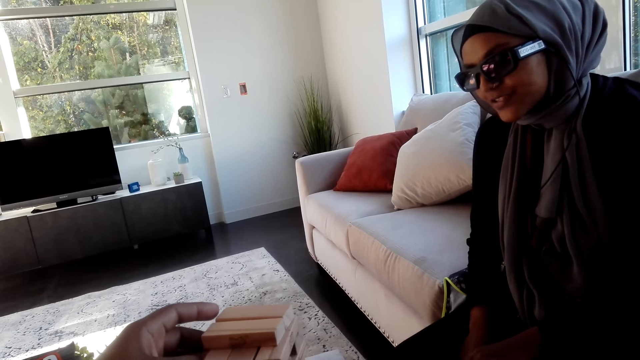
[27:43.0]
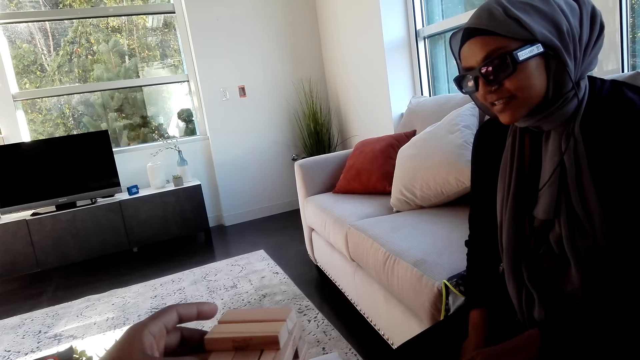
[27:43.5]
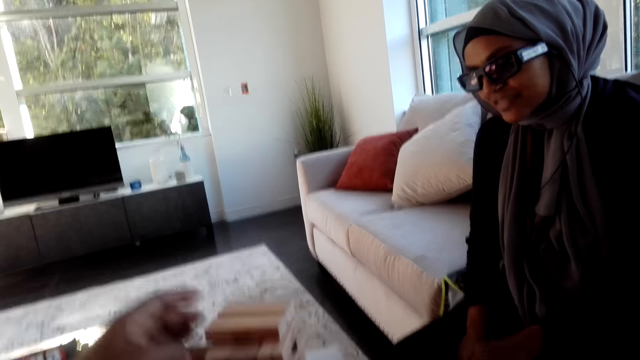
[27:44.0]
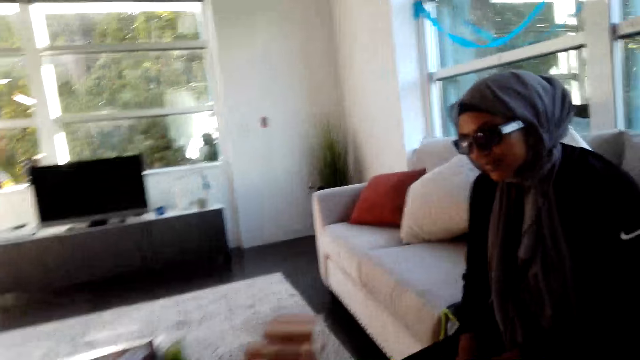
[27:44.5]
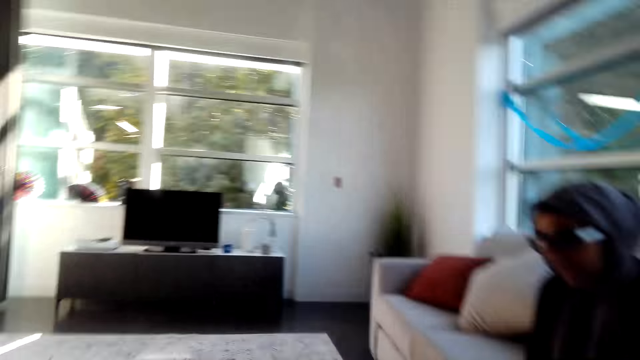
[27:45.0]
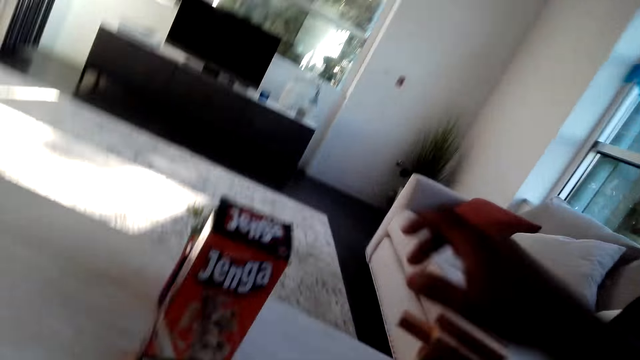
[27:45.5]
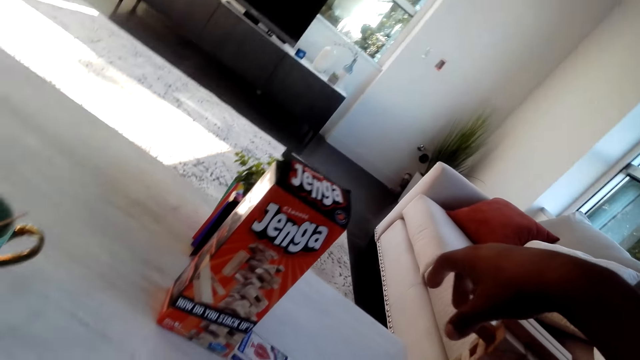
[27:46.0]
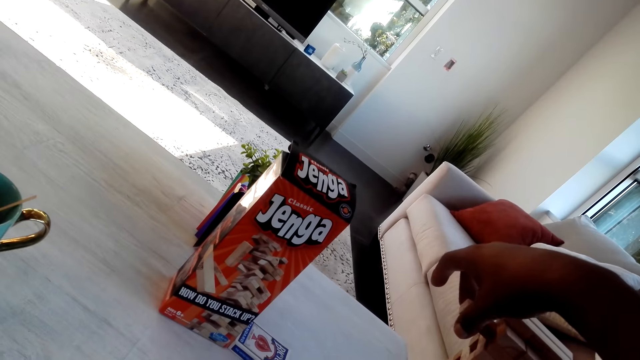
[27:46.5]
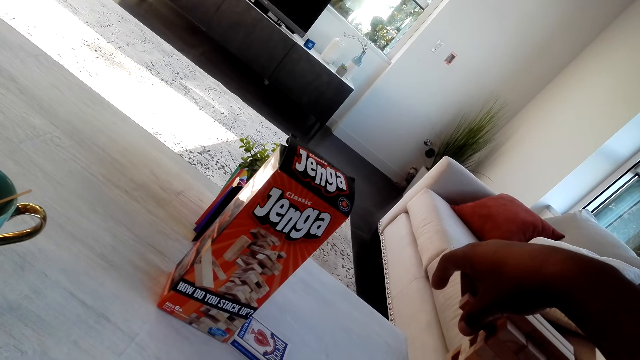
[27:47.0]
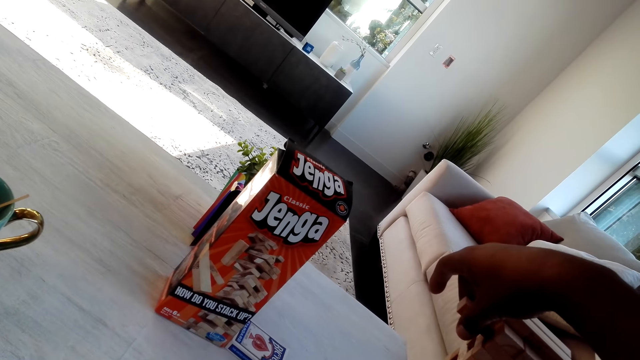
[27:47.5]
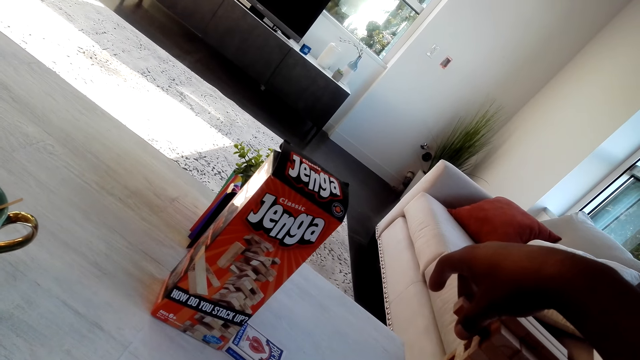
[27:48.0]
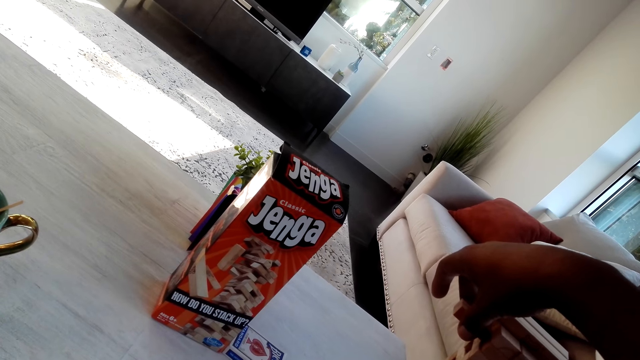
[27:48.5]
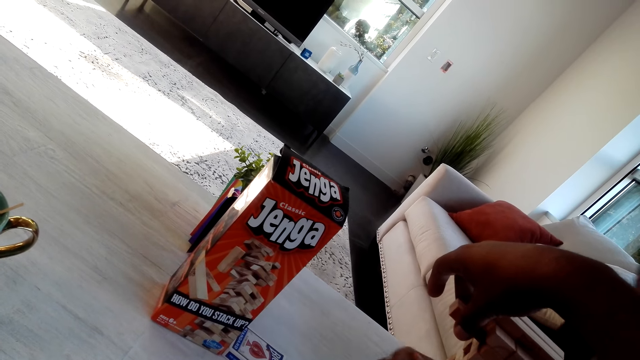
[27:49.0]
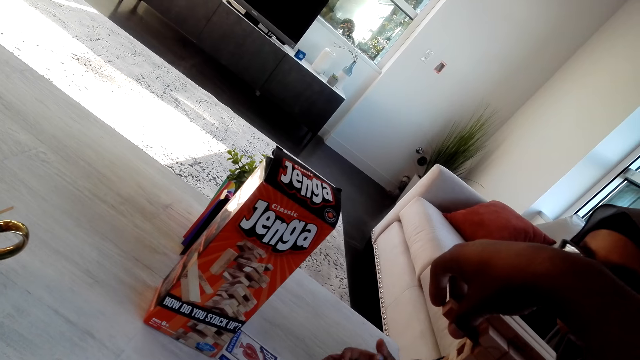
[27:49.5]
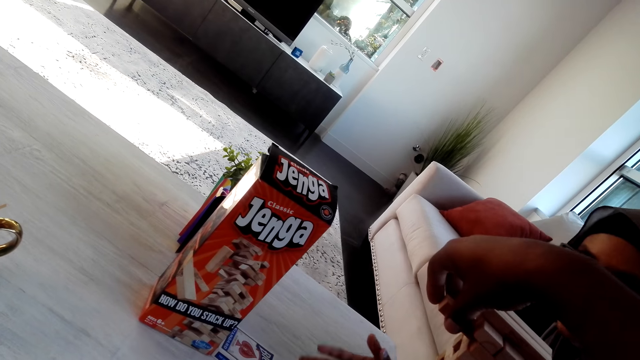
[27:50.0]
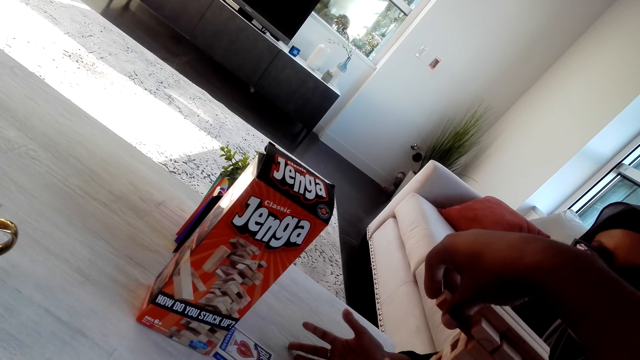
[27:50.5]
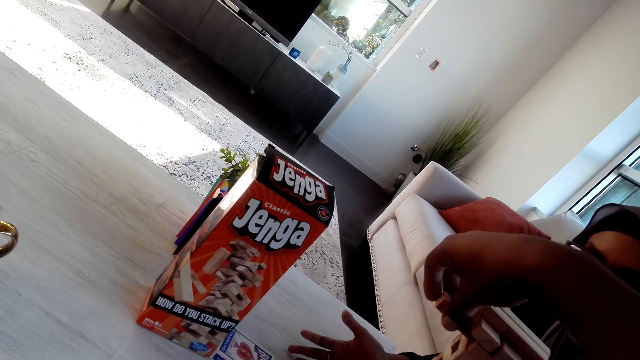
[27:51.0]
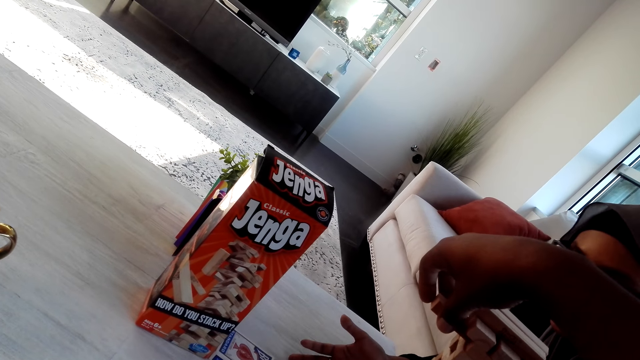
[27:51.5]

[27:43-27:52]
The camera wearer touches the jenga game. Someone talks.

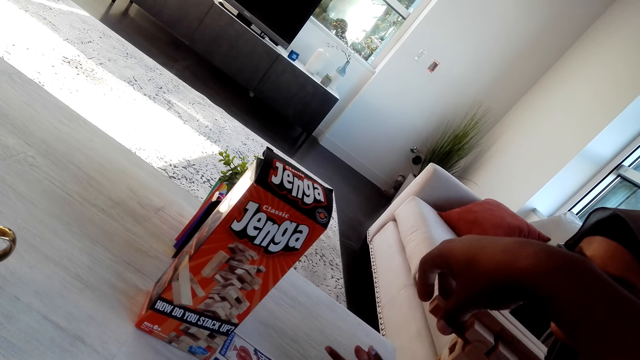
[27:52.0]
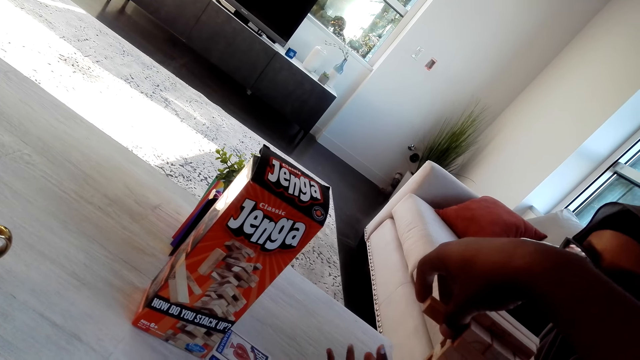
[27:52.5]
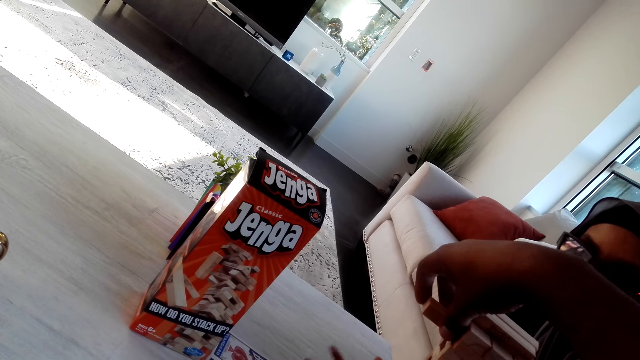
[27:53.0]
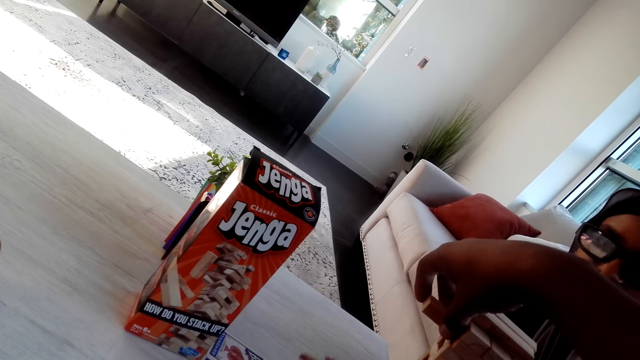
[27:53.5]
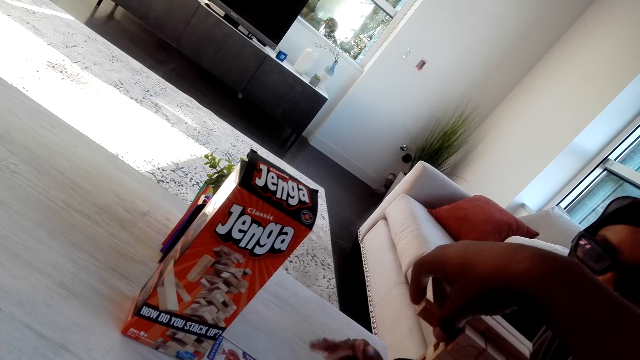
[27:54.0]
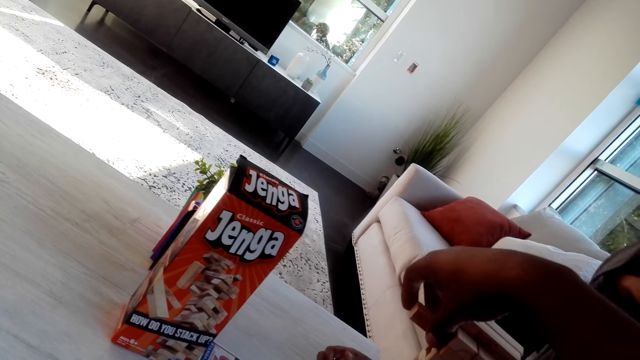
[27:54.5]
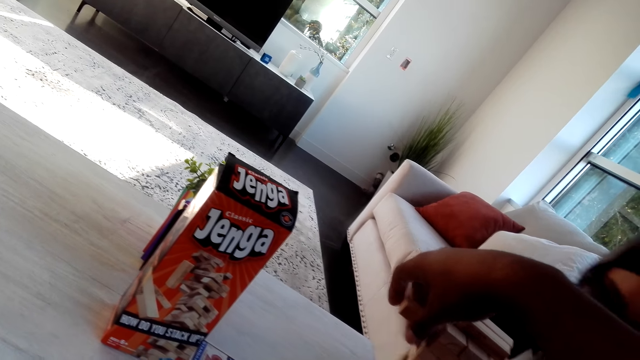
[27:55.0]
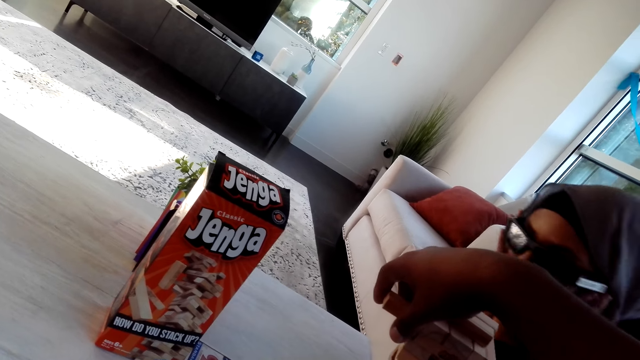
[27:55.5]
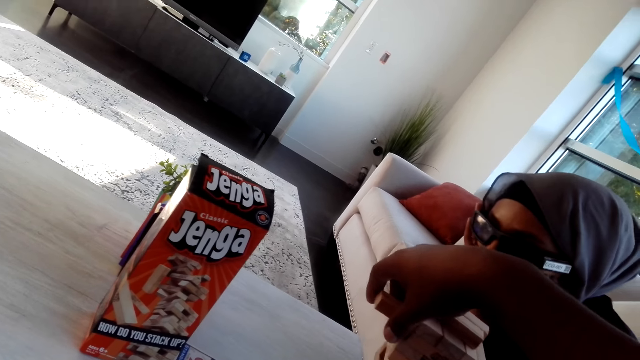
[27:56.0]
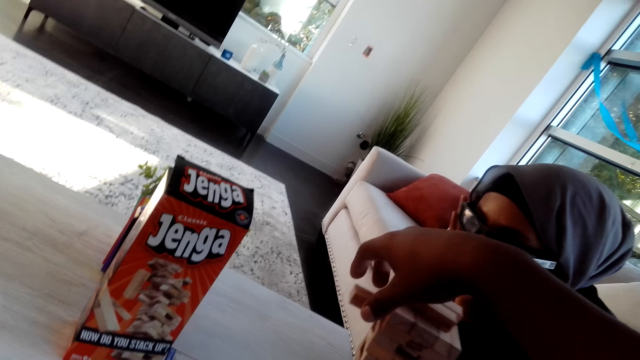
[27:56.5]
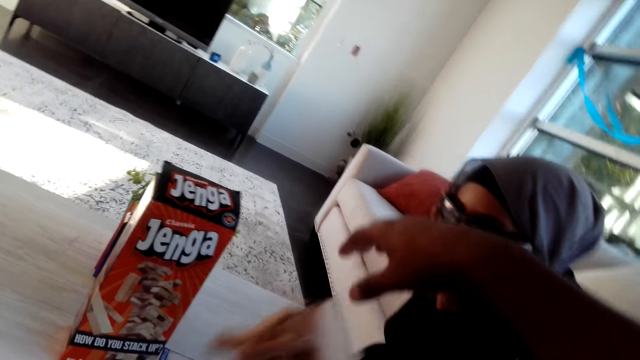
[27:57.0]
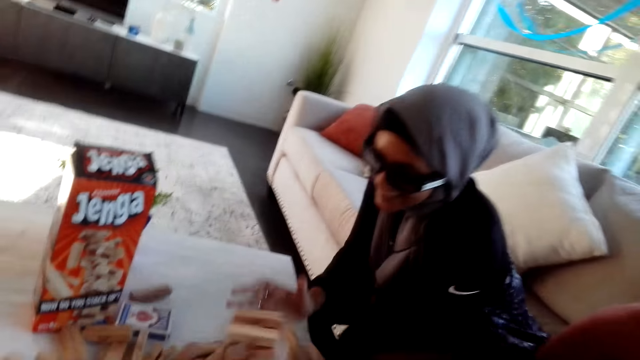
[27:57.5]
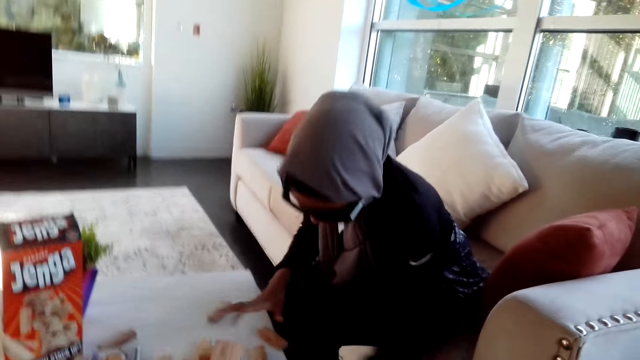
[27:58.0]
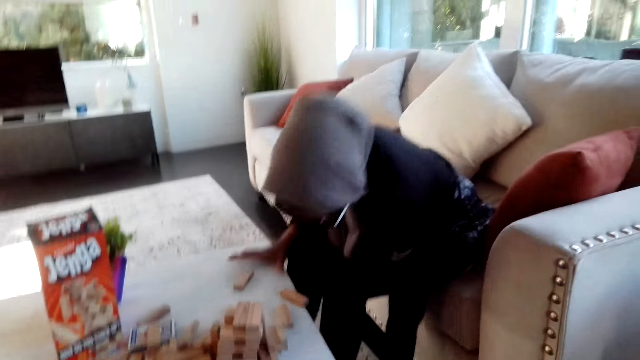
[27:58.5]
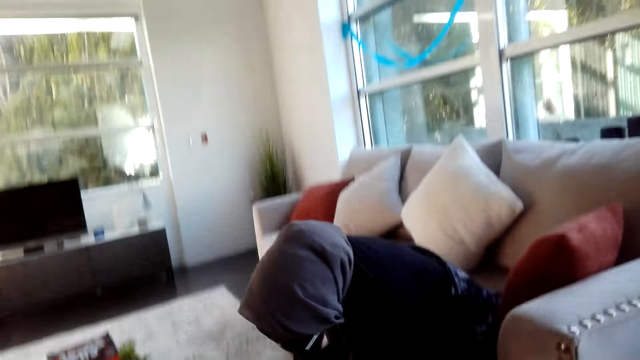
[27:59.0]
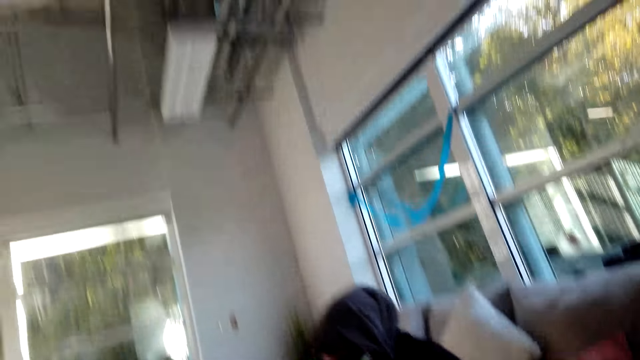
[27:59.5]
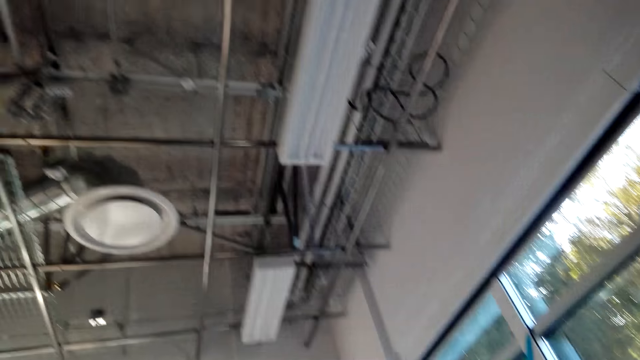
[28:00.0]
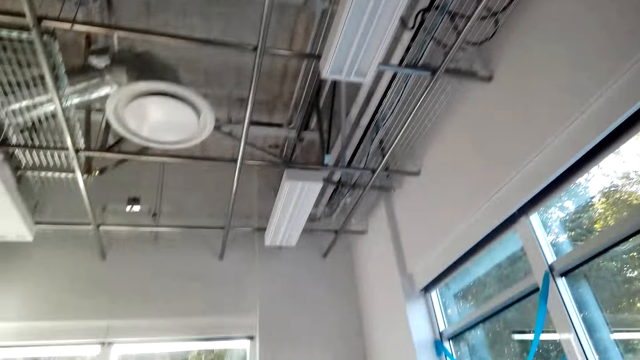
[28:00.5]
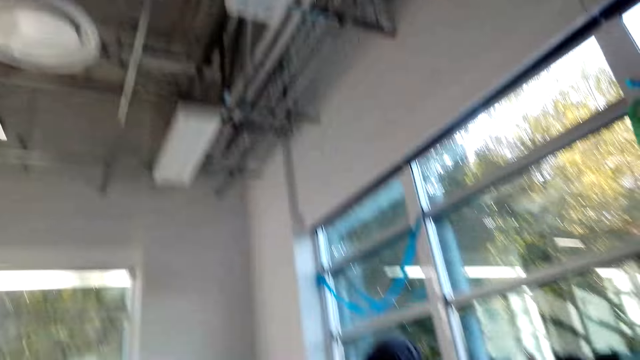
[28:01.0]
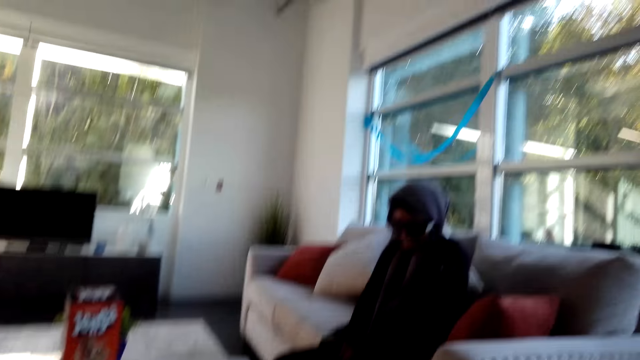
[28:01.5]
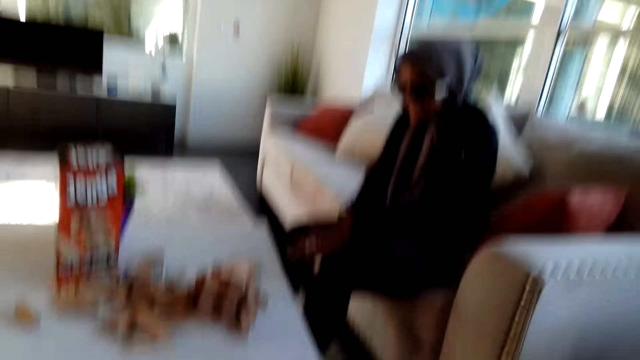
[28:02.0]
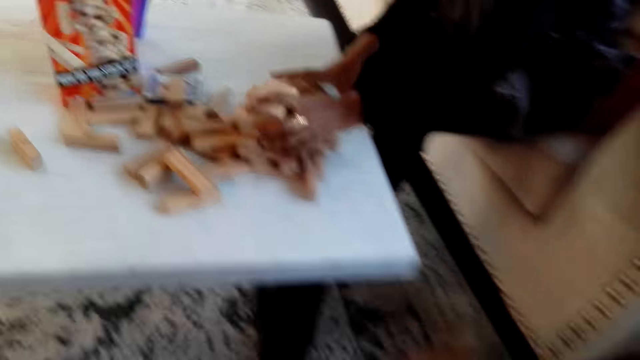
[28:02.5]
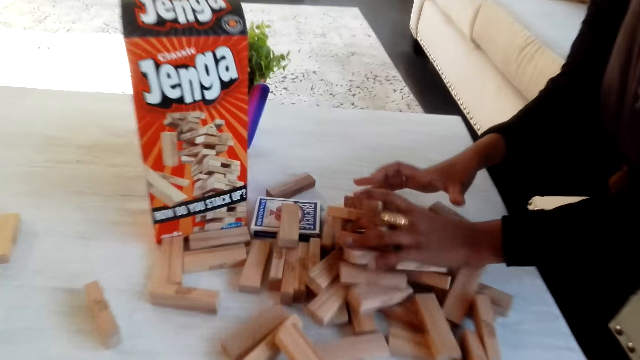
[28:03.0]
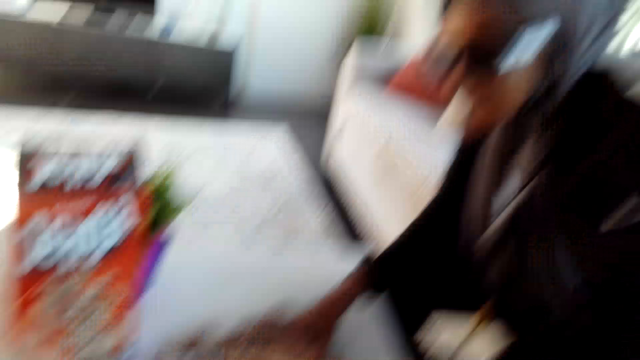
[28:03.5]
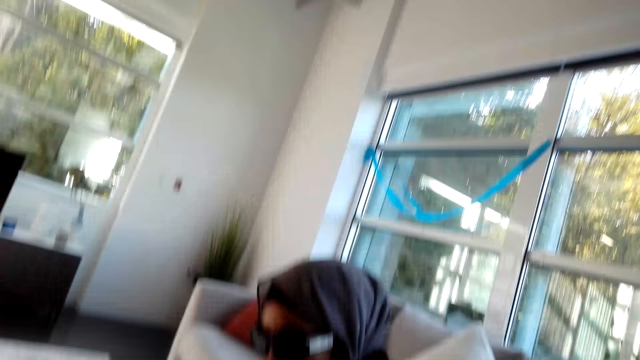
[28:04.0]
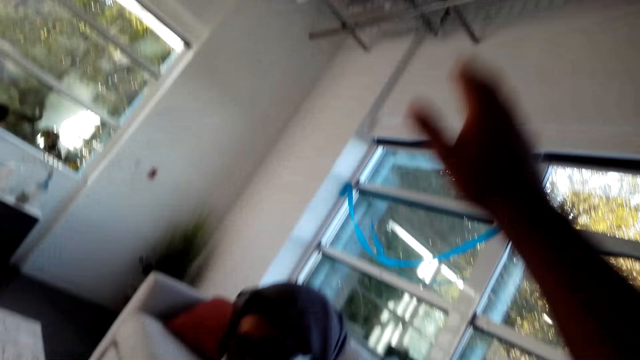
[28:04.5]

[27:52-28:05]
The camera wearer talks. A person dismantles the Jenga game. The camera wearer moves his head. He talks. The person collects the wooden blocks.
